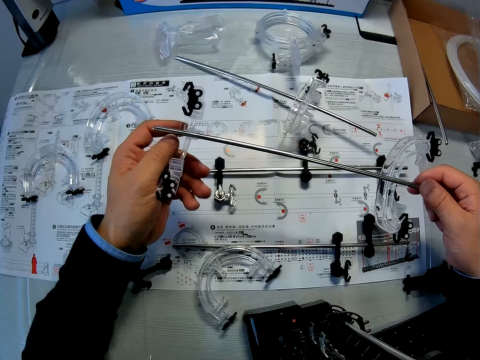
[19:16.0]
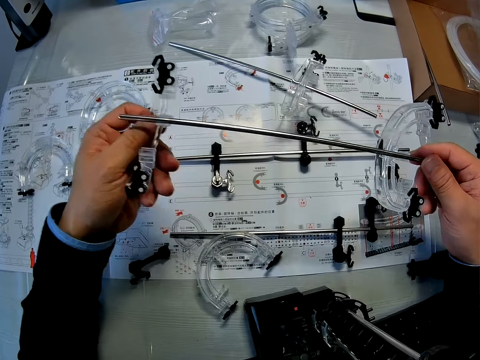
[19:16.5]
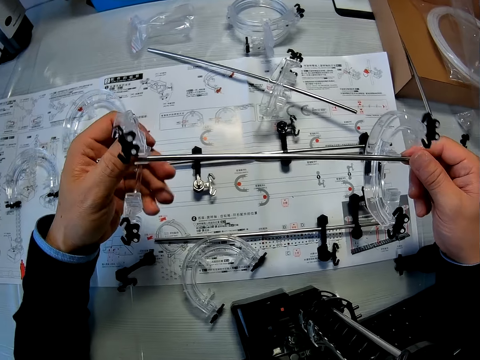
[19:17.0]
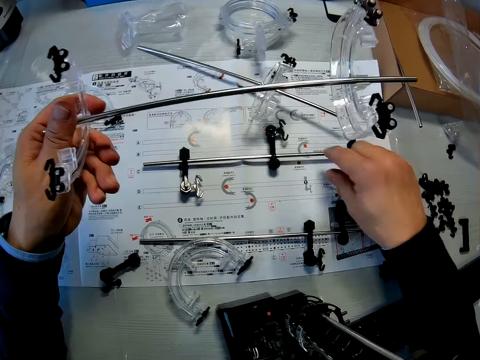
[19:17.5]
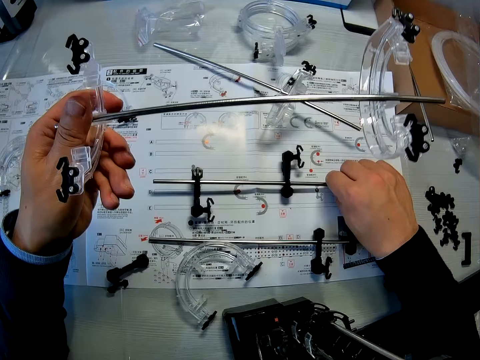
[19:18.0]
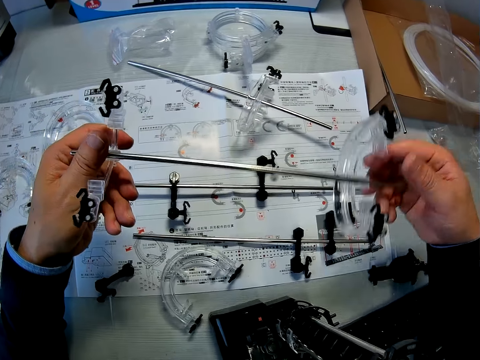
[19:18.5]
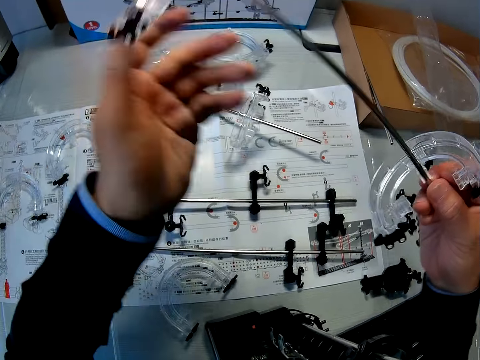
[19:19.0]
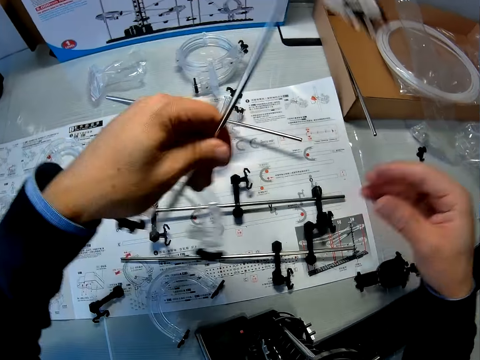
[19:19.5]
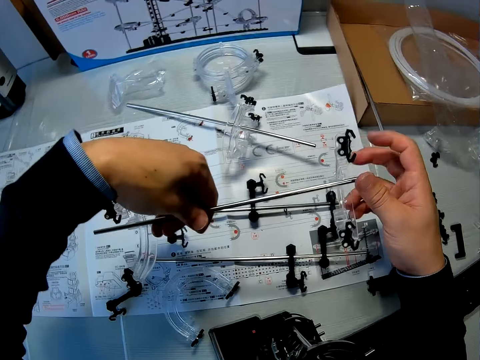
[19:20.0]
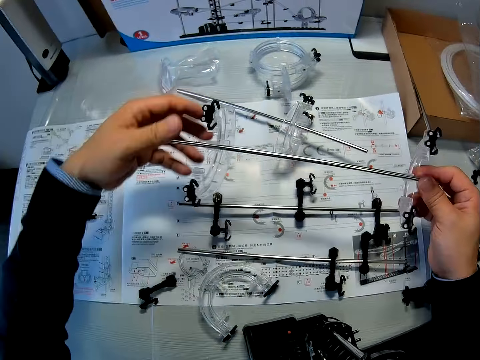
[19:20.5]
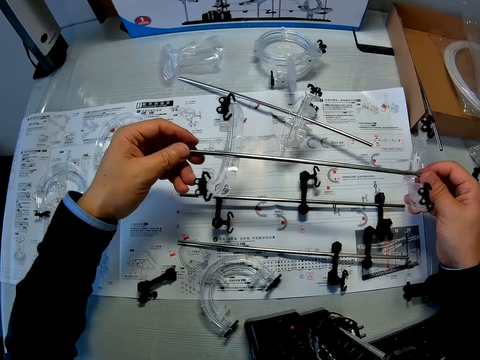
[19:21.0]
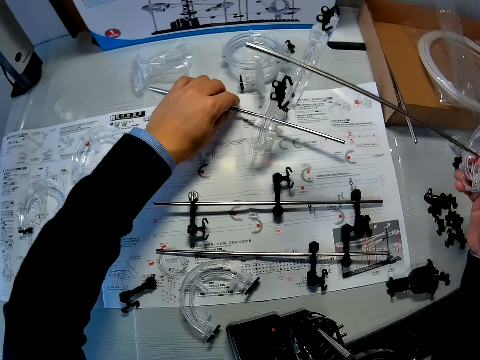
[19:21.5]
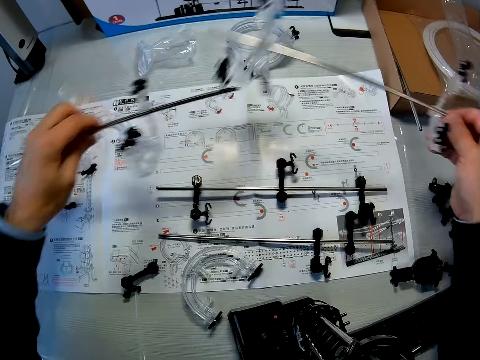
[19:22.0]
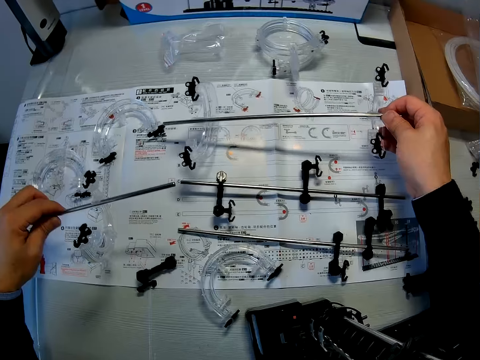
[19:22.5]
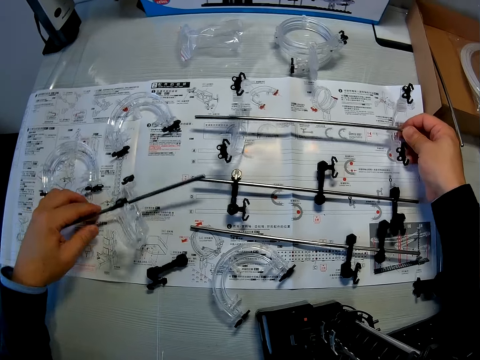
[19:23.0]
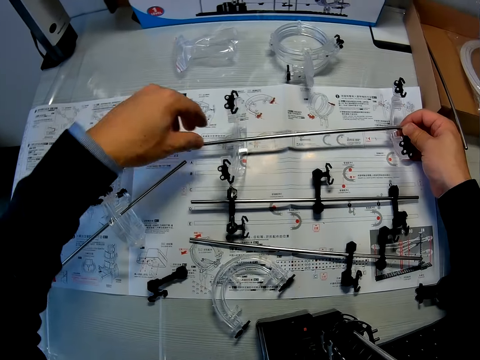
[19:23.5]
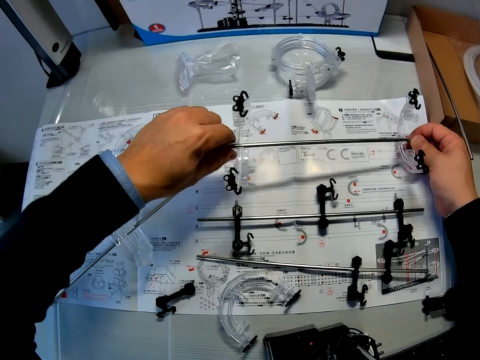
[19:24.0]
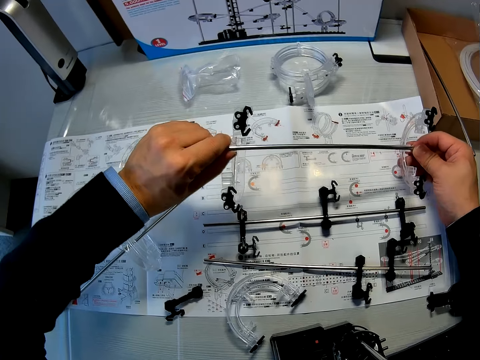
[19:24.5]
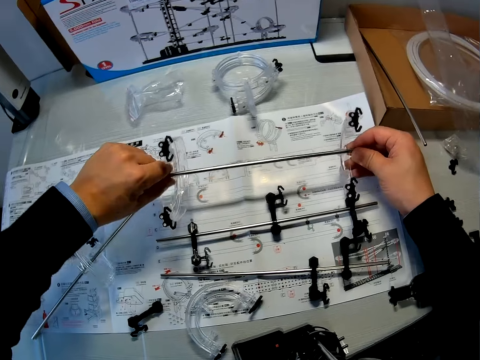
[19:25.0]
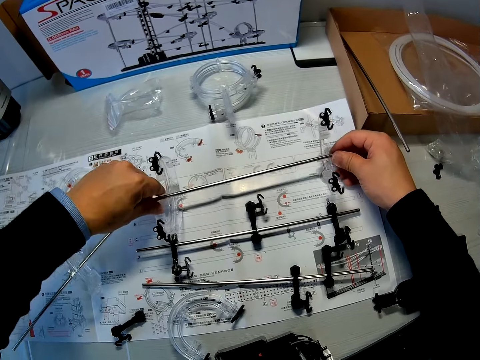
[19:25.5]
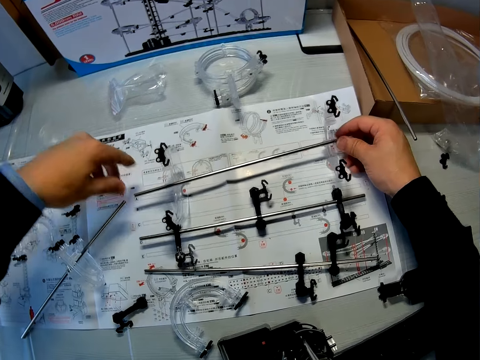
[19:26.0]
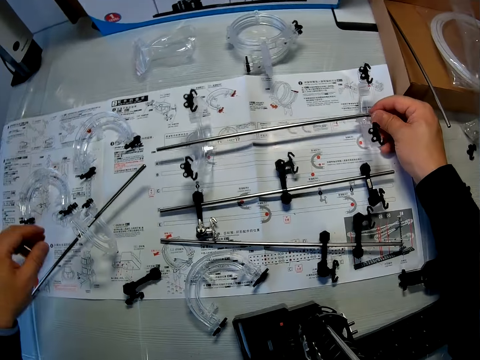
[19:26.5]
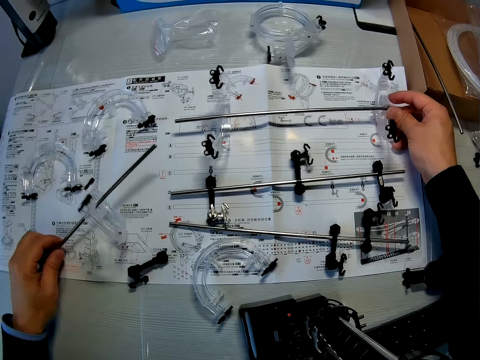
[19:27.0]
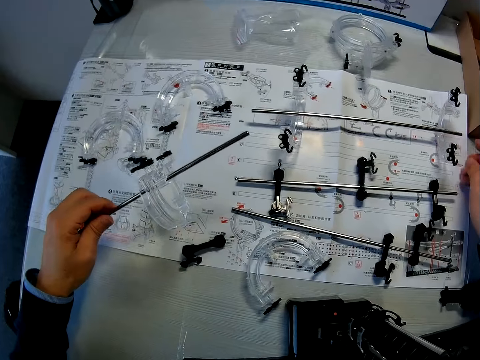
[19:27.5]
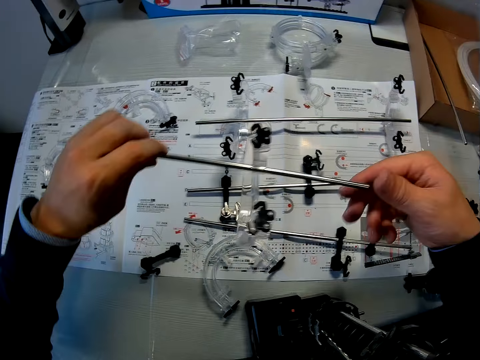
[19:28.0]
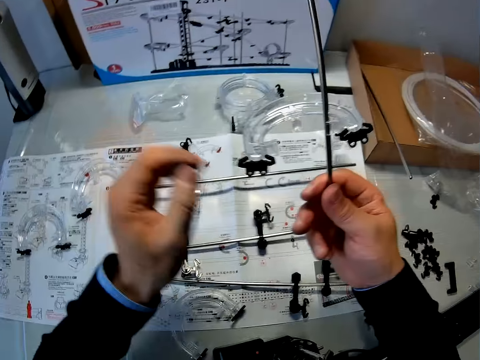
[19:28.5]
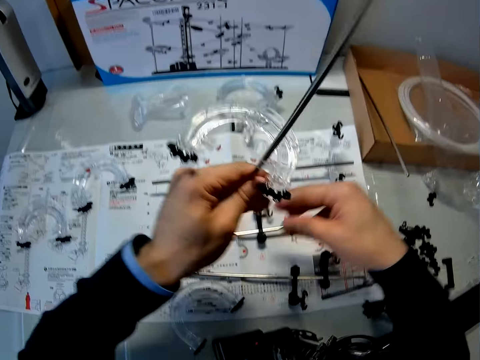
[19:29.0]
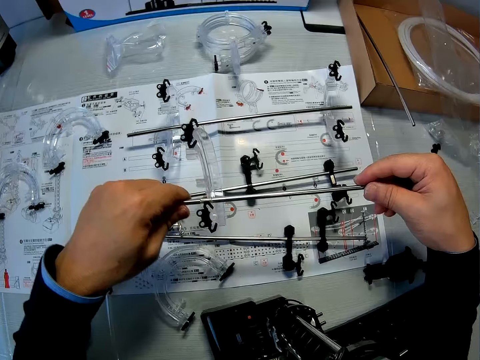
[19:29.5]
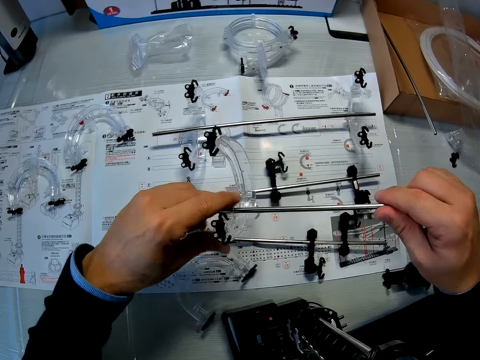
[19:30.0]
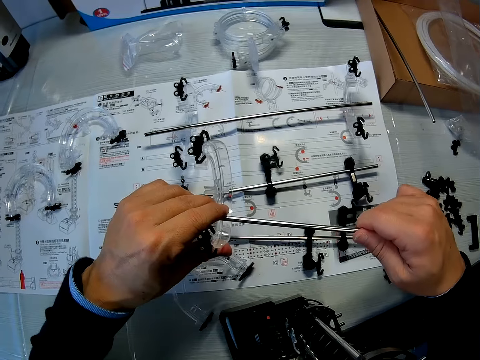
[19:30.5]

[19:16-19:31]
The camera wearer adjusts a shaft and another shaft on the manual with his right hand. He touches a space rail part on the table. He stares at the space rail part. He flips the shaft with elevators in his left hand with both hands. He picks up another shaft with elevator on the manual with his left hand. He drops the shaft with elevators in his right hand on the manual. He drops the shaft with elevator in his left hand on the manual. He holds the elevator in his right hand with both hands. He stares at the space rail part. He picks up the shaft with elevator on the manual with his left hand. He flips the shaft with elevator with both hands. He stares at the space rail part.

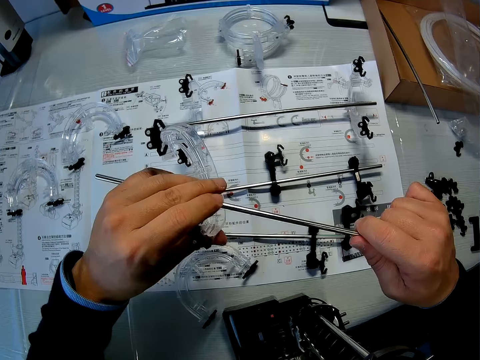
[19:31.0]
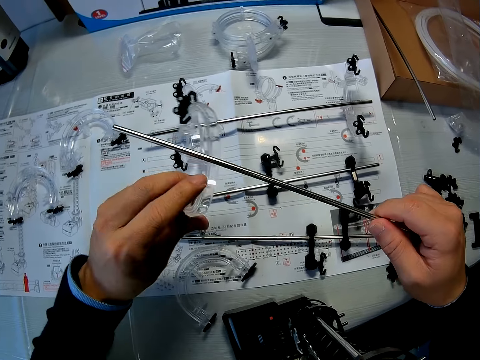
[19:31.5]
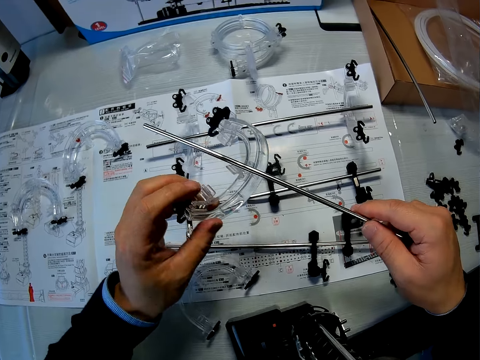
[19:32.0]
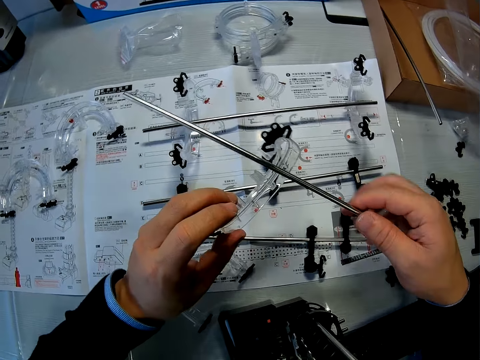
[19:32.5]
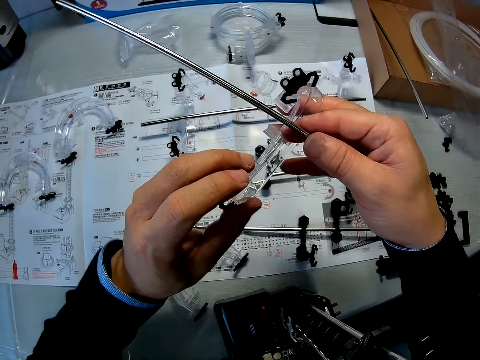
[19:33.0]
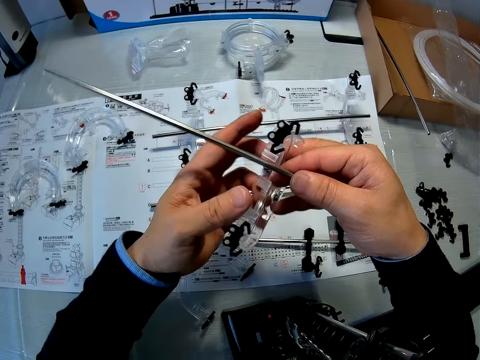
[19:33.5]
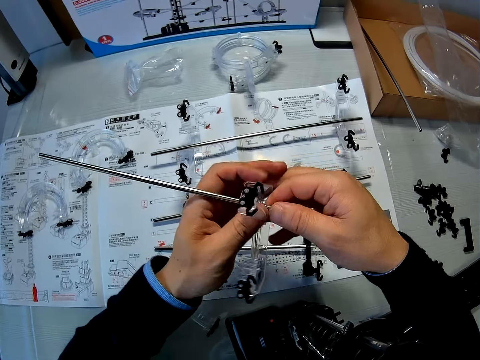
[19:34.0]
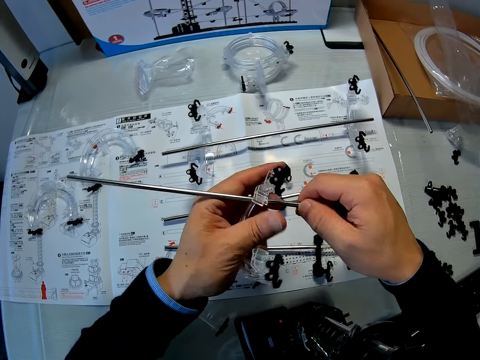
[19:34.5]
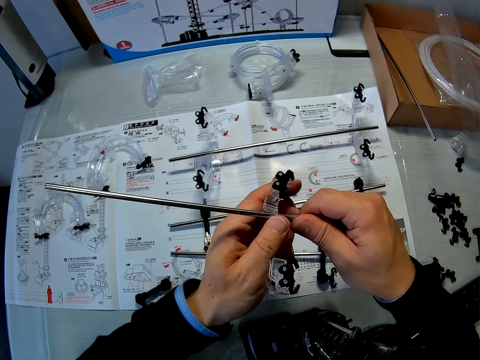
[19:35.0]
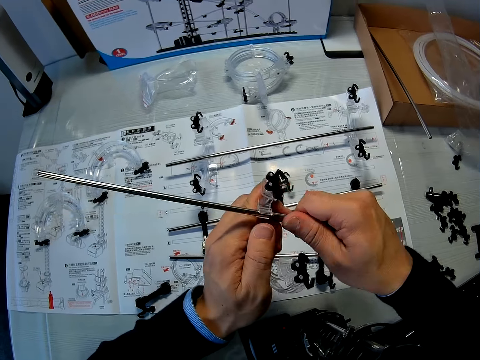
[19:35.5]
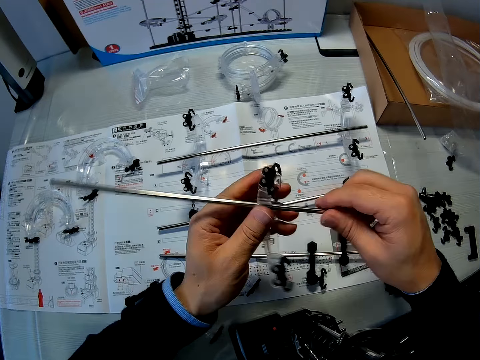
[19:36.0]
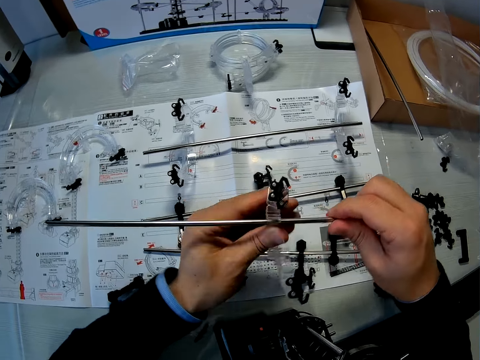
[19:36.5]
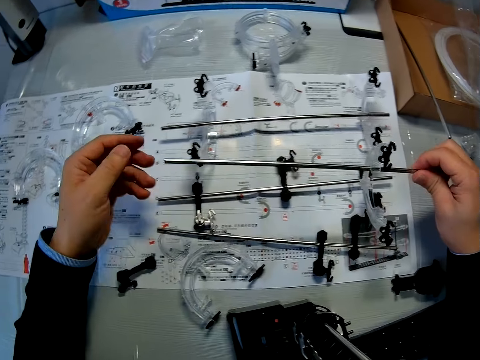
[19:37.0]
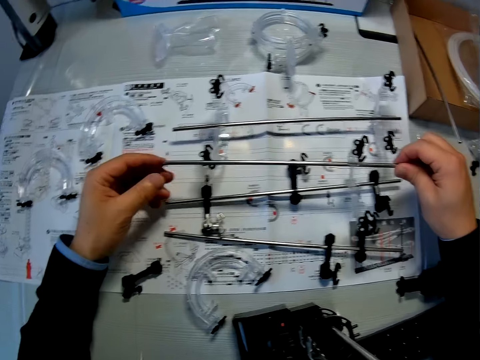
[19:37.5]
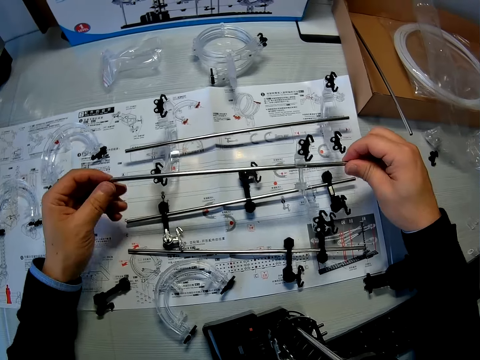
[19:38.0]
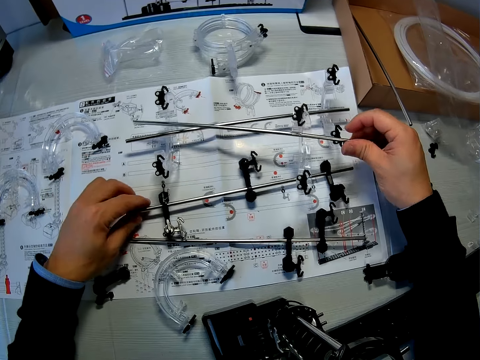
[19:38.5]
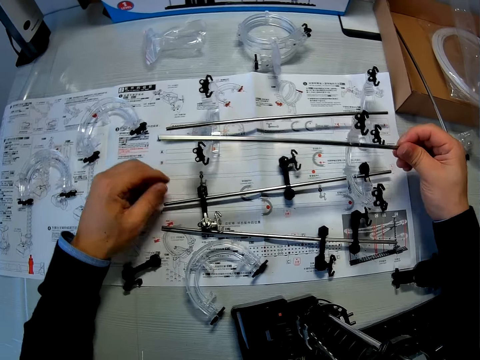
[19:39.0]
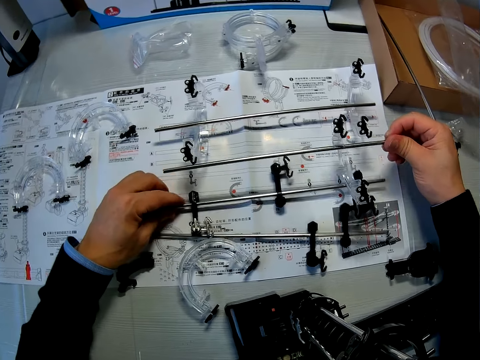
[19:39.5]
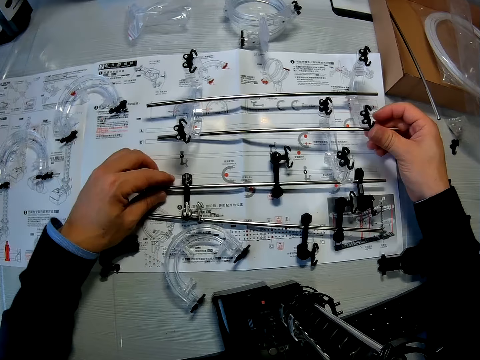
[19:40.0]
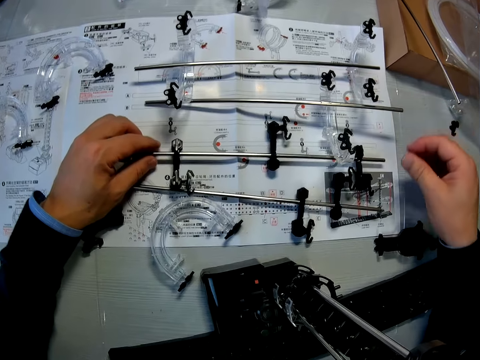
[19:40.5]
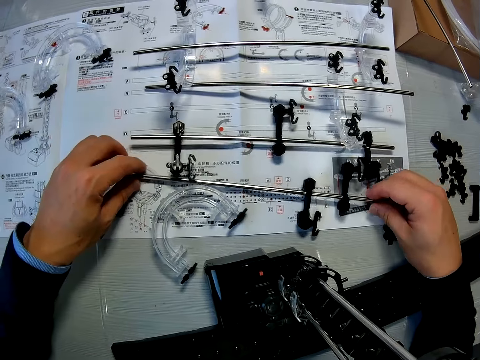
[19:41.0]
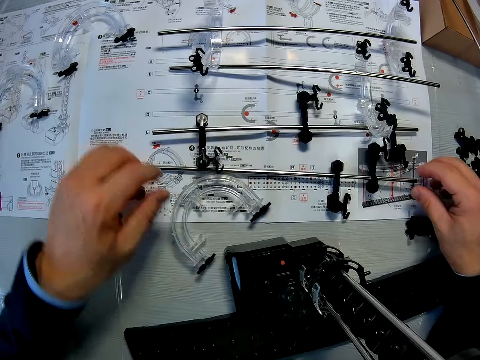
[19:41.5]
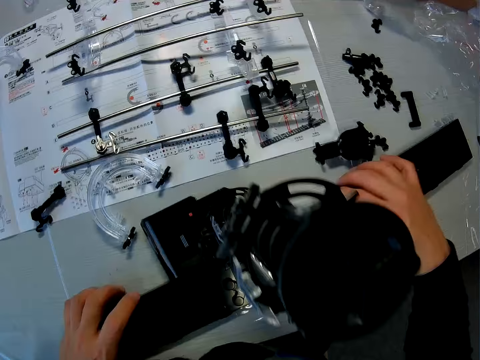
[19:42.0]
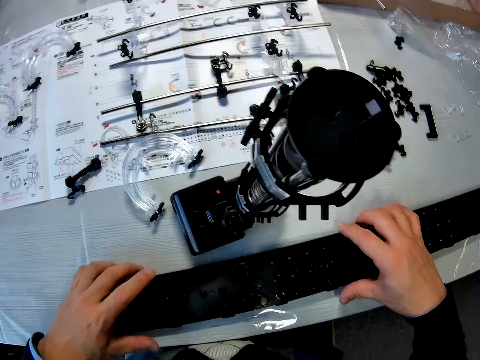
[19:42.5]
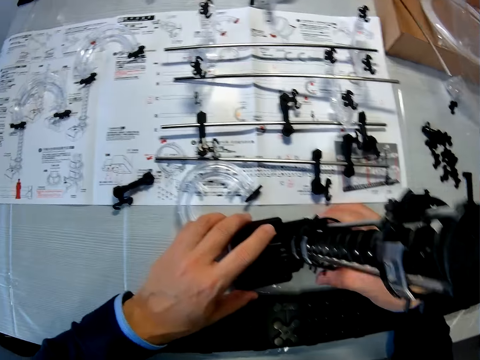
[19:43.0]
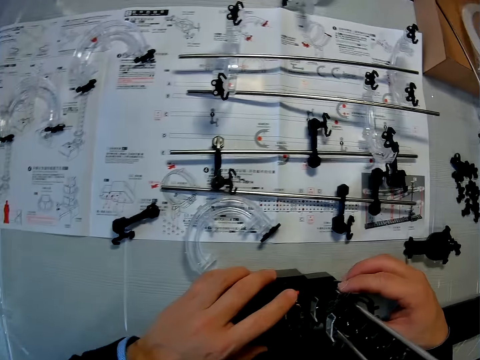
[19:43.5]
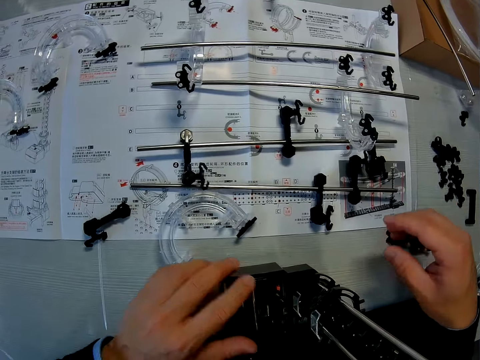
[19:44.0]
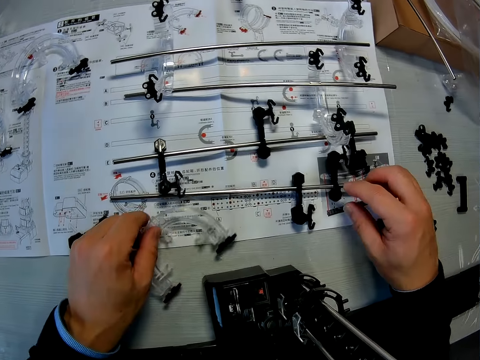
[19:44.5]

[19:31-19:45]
The camera wearer removes the elevator on the shaft. He inspects the space rail. He fixes the elevator to the shaft. He stares at the space rail part. He drops the shaft with elevator on the manual. He stares at the space rail part. He adjusts the shafts on the manual. He stares at the space rail part. He adjusts a base and elevator stand on the table. He holds a space rail part.
